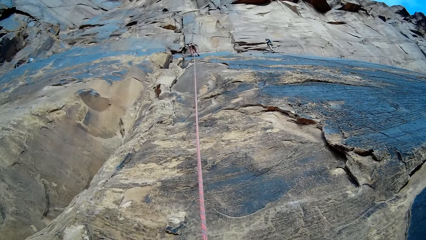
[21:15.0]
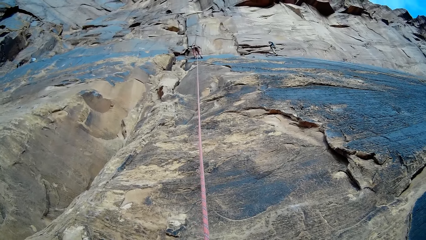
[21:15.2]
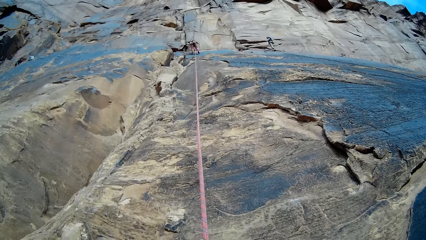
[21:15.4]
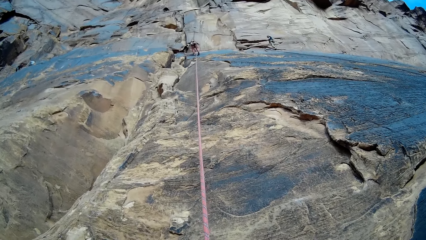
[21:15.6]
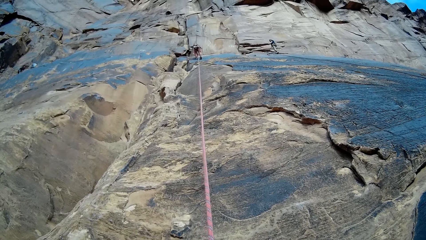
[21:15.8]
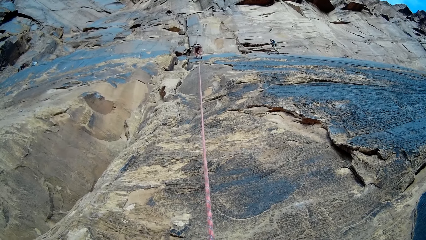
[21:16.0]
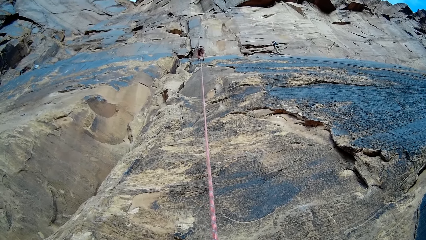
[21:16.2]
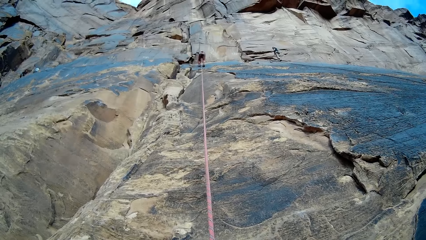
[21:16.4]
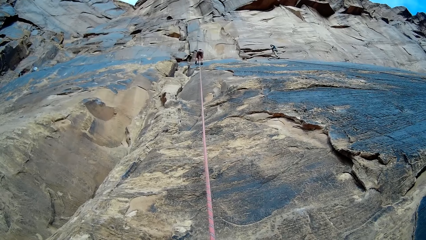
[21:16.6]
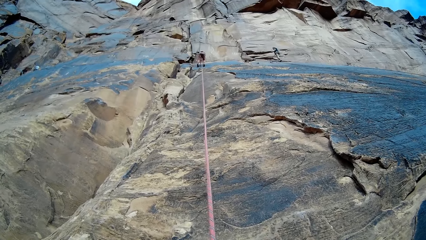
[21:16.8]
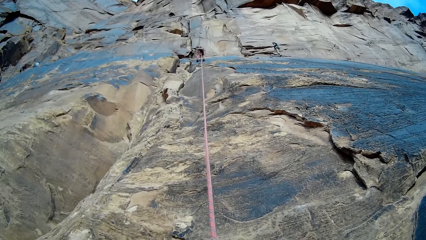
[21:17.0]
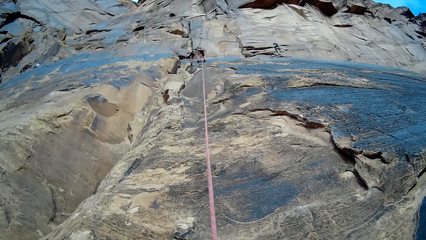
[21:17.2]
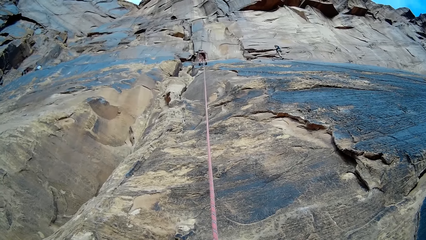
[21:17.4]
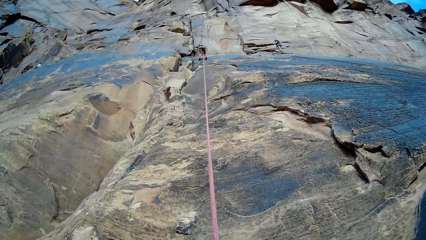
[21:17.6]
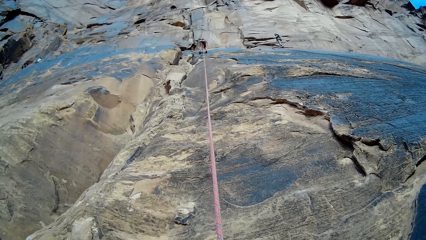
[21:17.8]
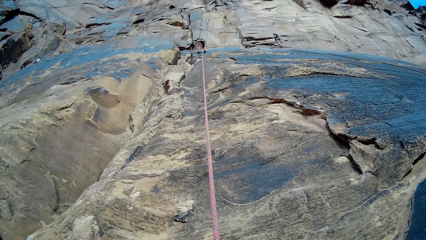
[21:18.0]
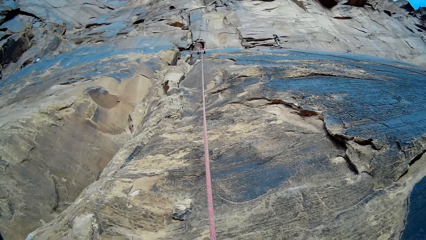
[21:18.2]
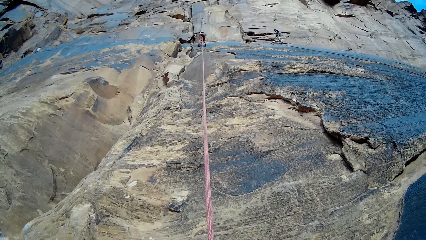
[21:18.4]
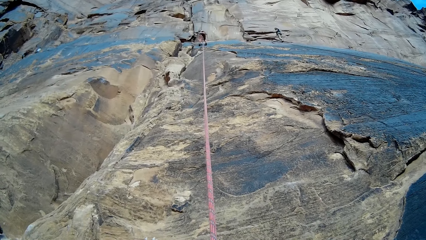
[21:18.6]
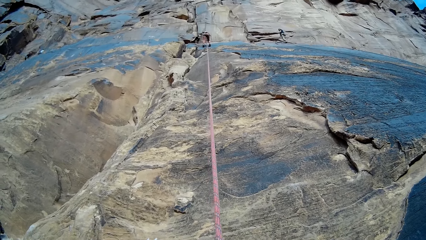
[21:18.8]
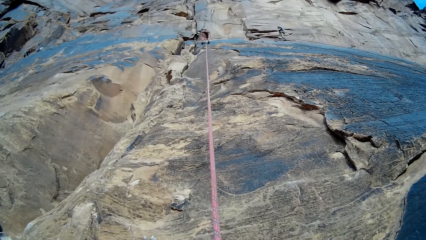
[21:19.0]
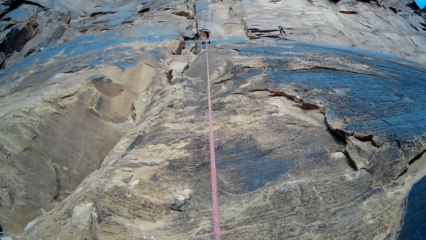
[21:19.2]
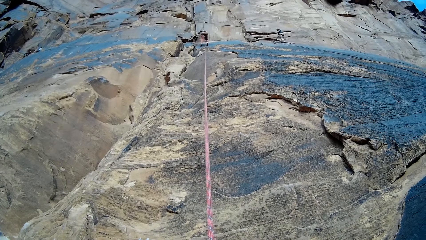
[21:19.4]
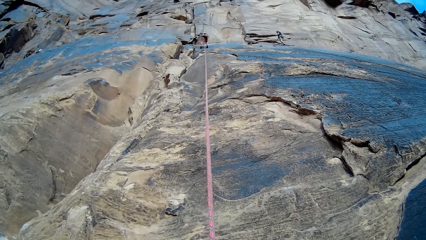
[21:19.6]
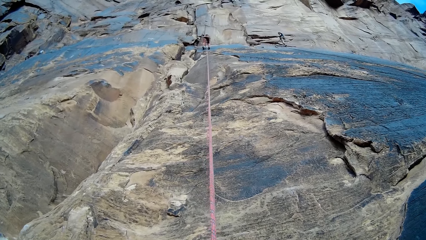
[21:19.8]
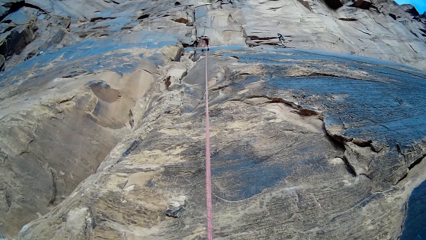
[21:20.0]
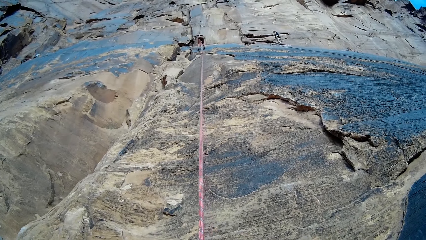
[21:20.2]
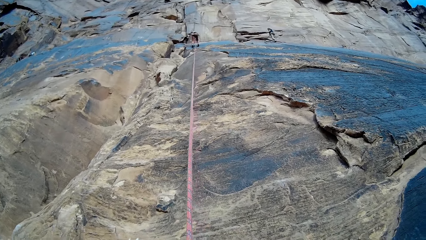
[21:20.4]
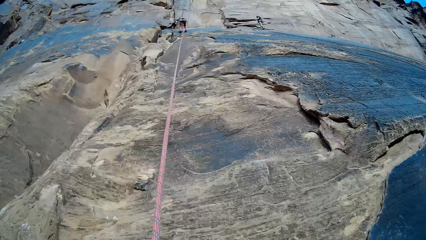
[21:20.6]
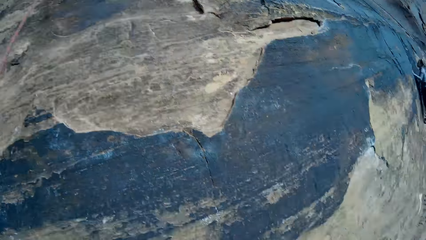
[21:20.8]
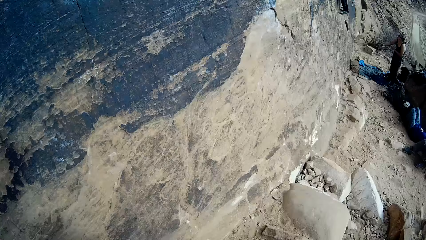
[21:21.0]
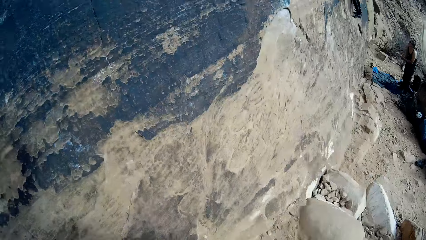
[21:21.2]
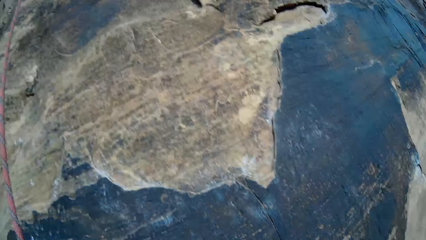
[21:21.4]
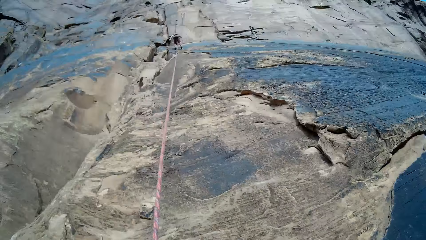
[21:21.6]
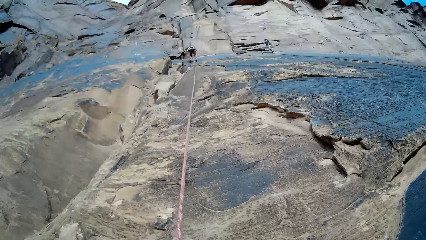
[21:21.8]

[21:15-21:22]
A woman climbs down the mountain.

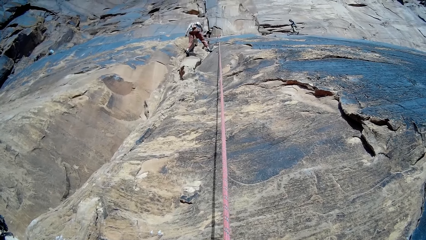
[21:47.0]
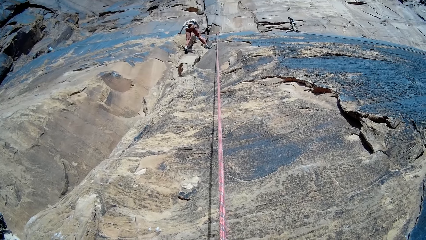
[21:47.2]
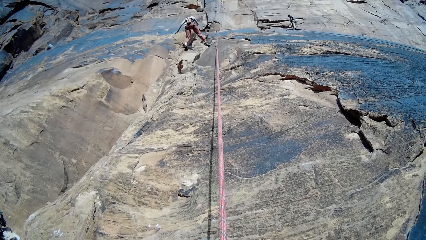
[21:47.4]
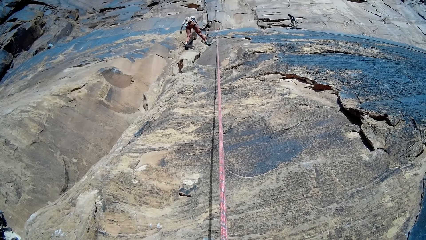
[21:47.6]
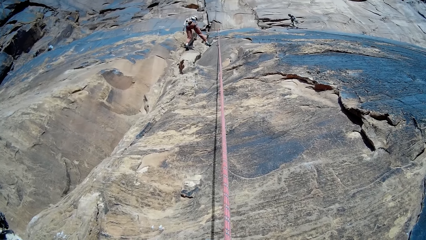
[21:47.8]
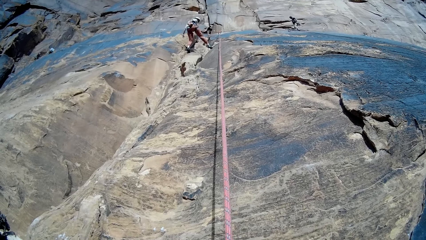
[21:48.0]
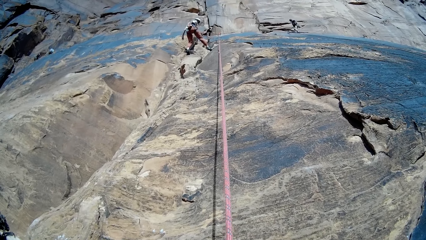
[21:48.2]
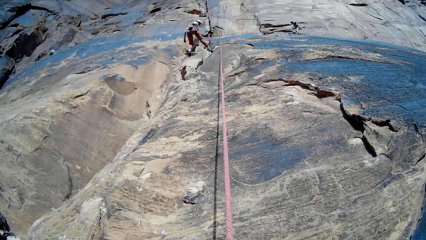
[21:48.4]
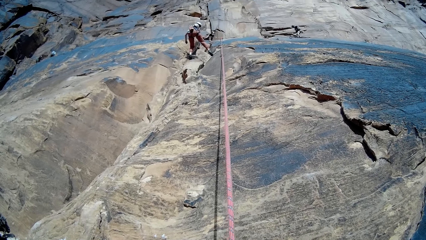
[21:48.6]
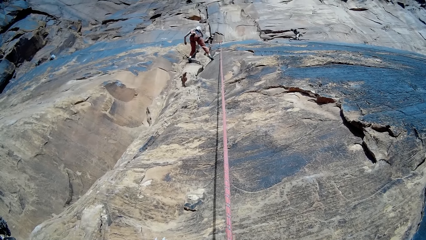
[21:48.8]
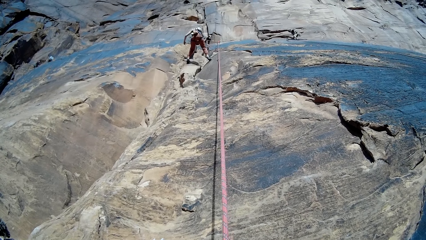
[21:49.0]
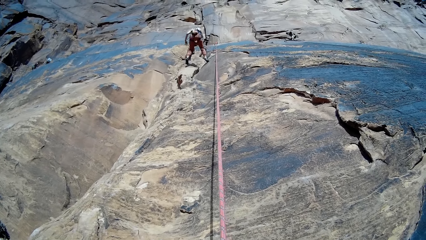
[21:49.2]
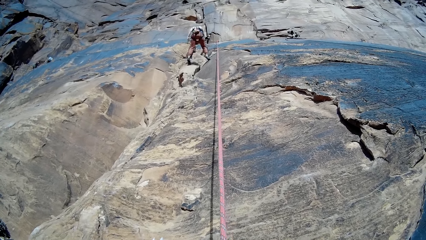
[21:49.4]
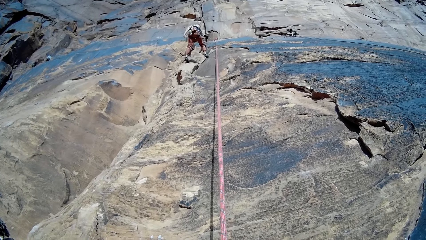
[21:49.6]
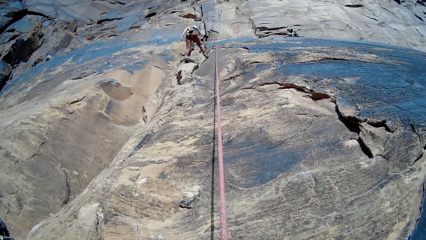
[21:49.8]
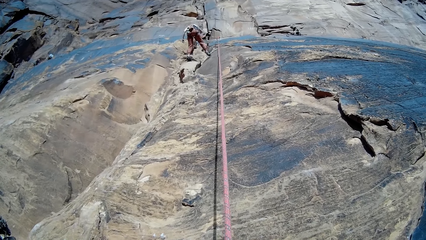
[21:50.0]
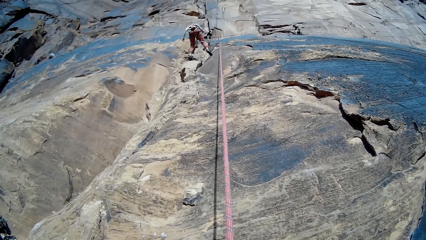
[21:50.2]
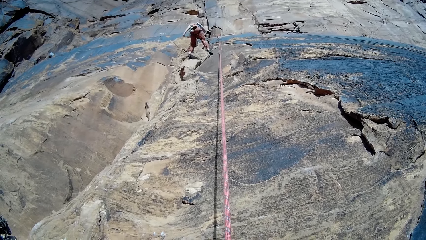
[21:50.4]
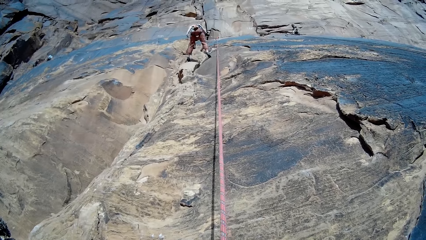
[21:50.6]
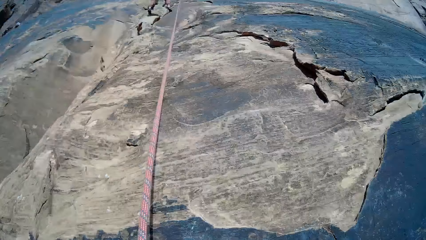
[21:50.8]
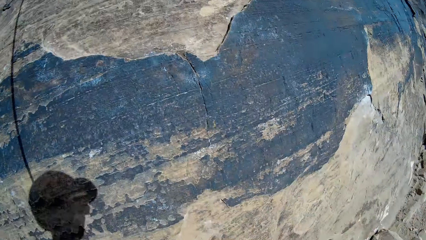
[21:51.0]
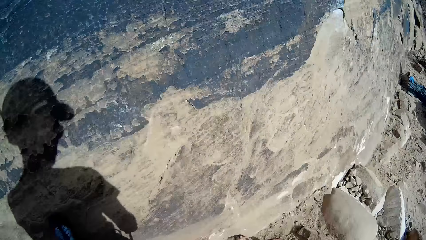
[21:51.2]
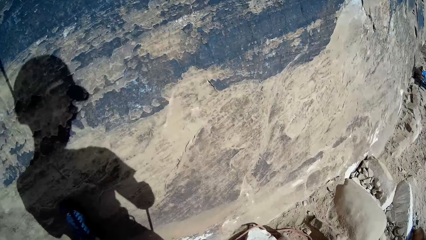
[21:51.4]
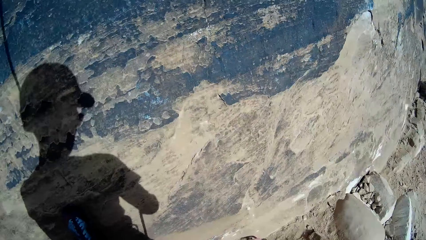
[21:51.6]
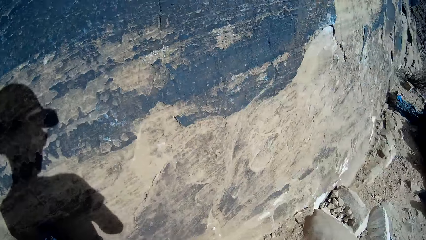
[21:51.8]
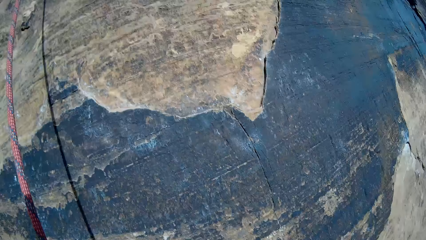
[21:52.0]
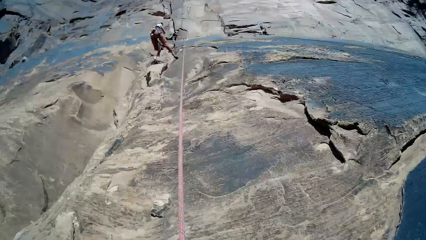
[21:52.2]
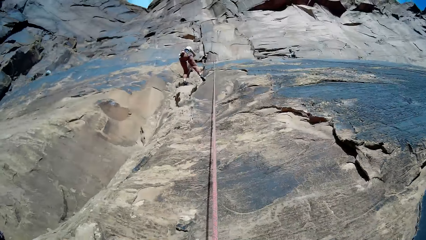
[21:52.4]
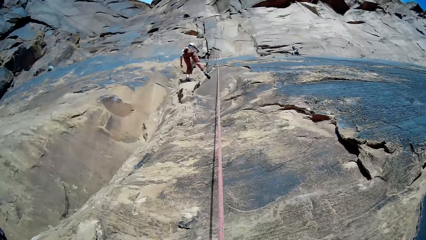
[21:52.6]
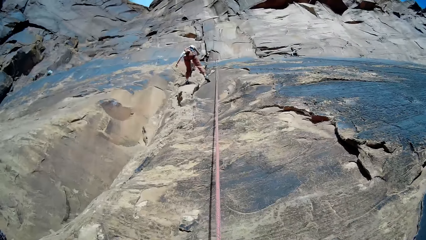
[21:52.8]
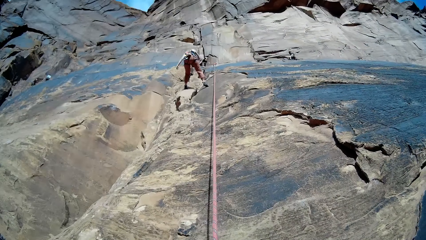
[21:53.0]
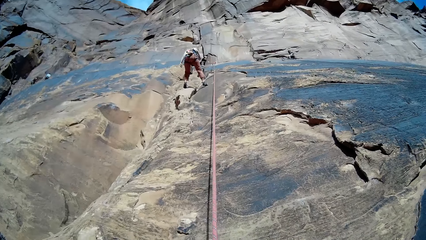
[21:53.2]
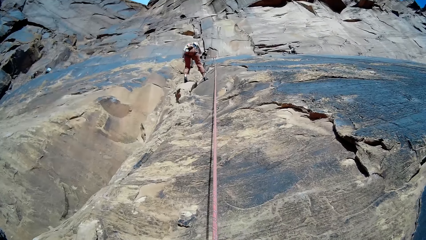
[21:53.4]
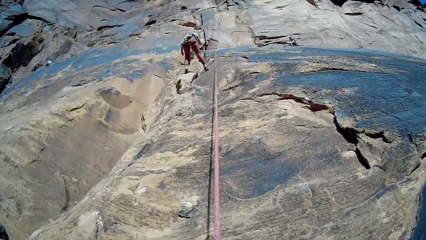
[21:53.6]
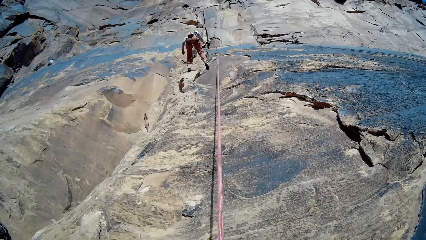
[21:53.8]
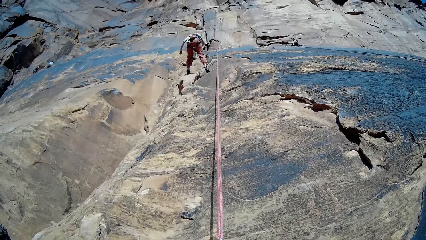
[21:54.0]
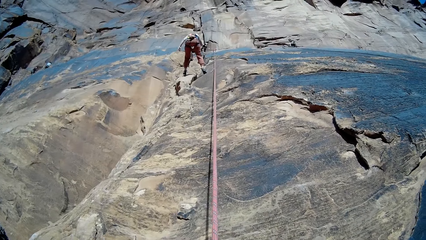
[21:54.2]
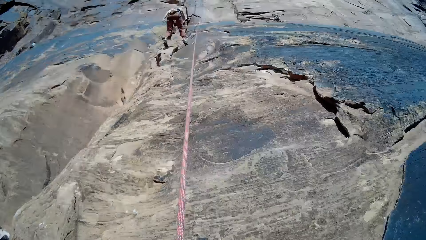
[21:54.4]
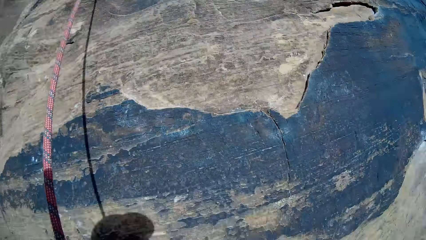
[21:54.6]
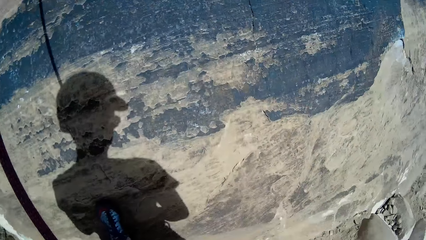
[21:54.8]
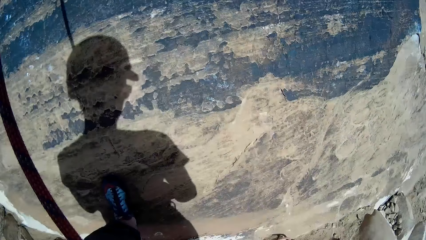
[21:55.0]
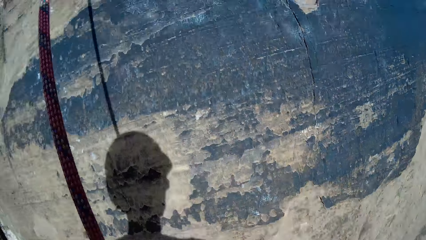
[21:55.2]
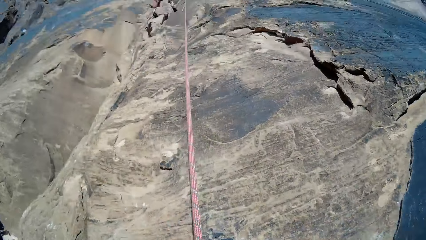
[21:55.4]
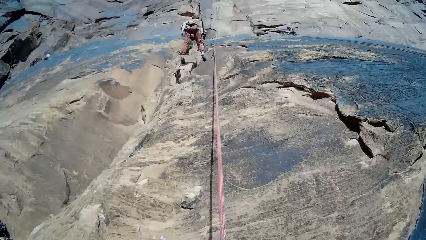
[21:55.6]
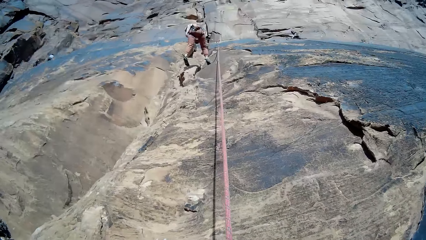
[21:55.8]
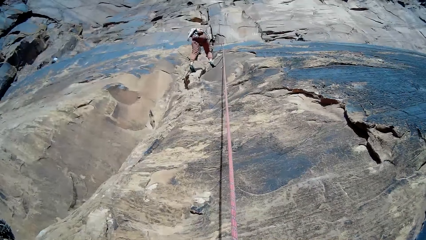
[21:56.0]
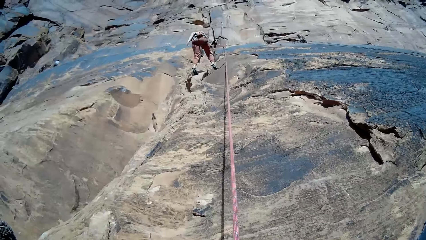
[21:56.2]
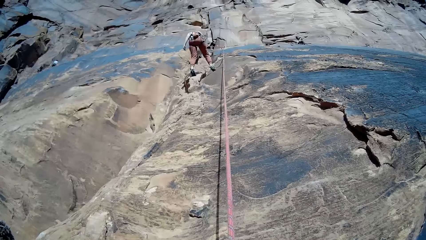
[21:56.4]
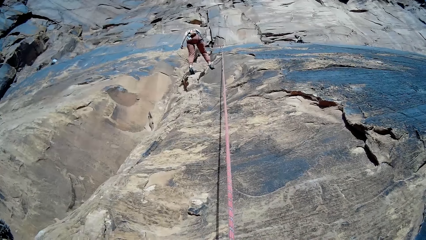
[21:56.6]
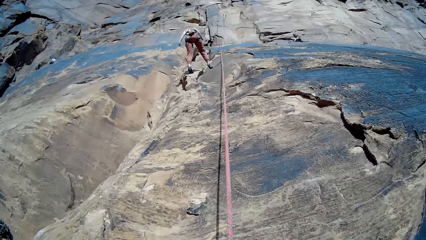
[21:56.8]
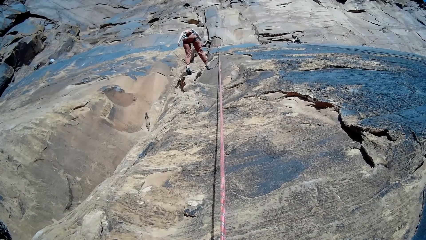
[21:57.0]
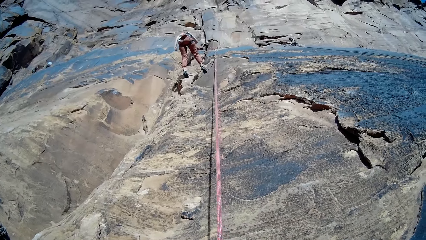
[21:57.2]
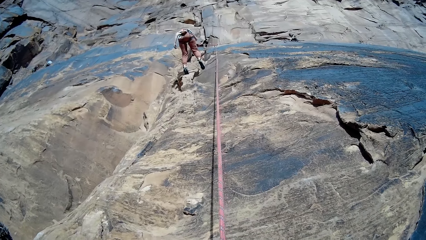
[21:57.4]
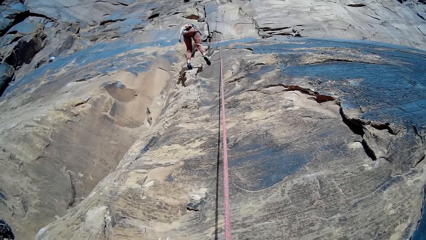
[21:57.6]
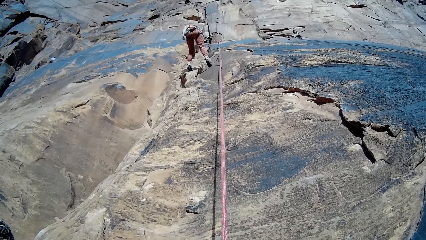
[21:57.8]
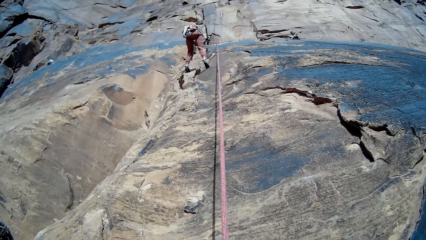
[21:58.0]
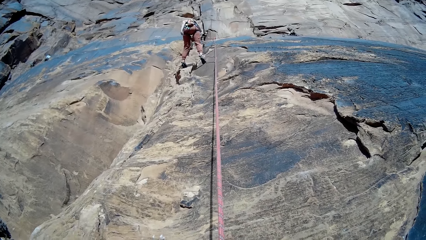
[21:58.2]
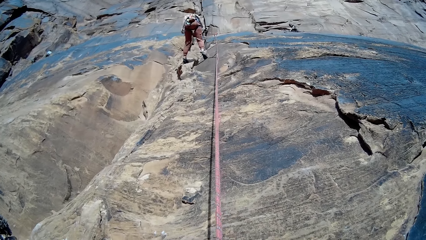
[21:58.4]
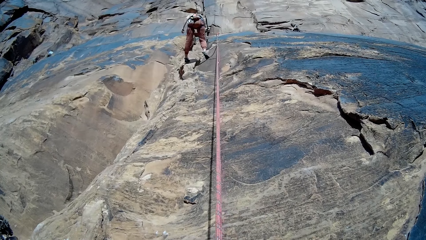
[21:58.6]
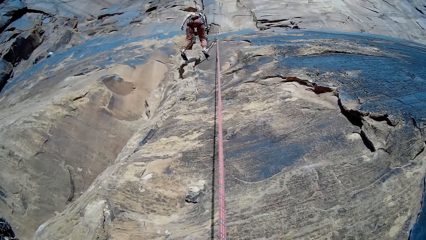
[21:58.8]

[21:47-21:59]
A person looks down and descends from the rock. The camera wearer climbs the rock. The person descends from the rock. The camera wearer climbs the rock. The person descends from the rock.
